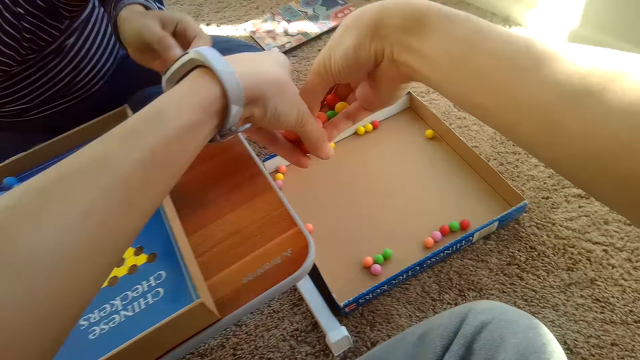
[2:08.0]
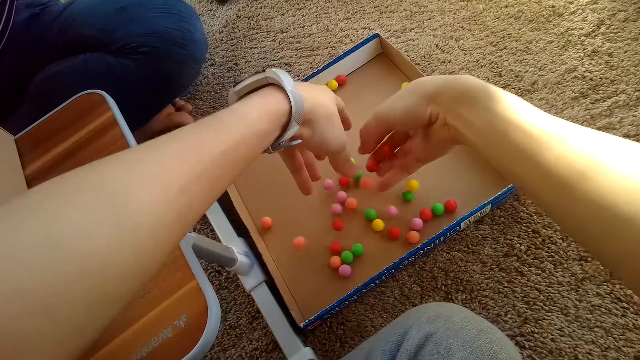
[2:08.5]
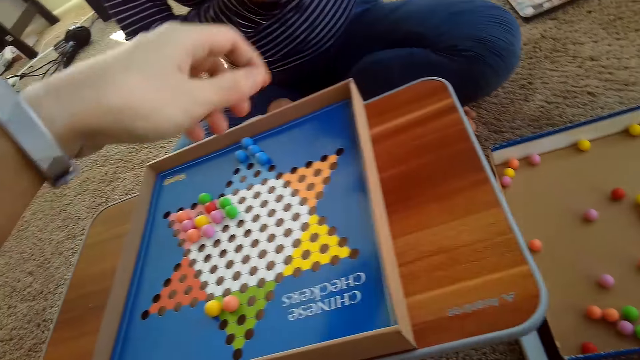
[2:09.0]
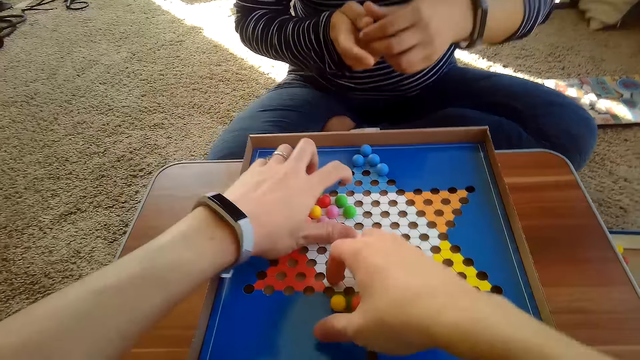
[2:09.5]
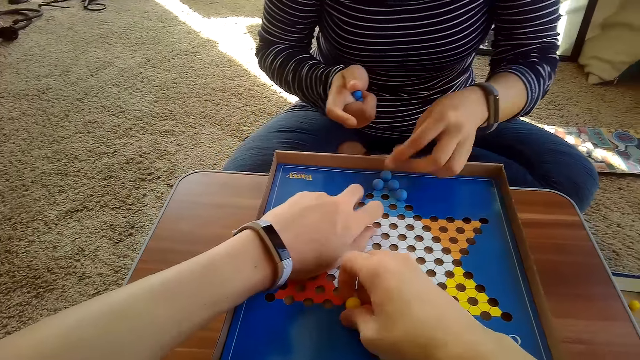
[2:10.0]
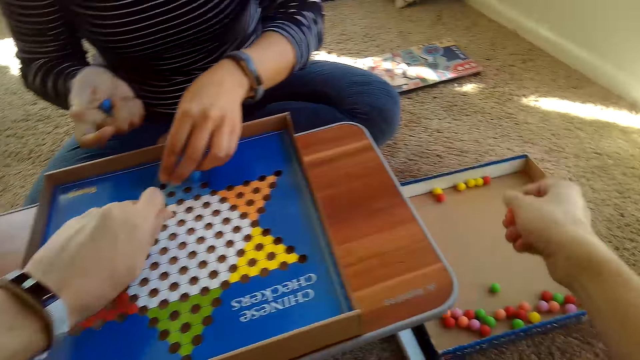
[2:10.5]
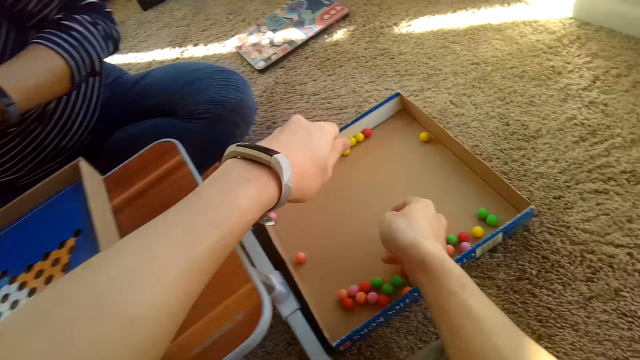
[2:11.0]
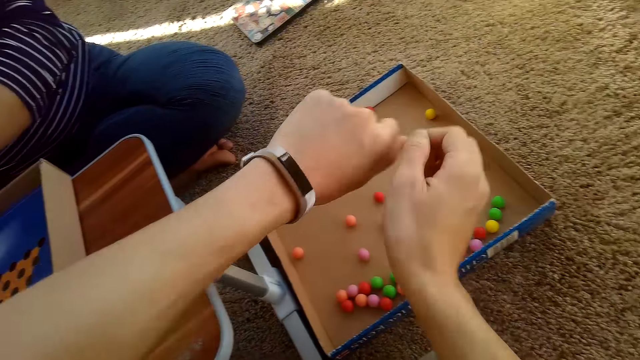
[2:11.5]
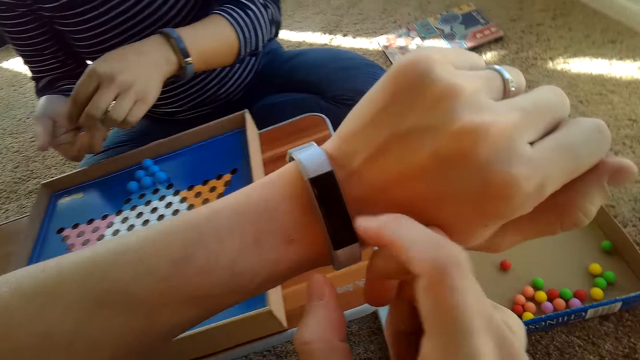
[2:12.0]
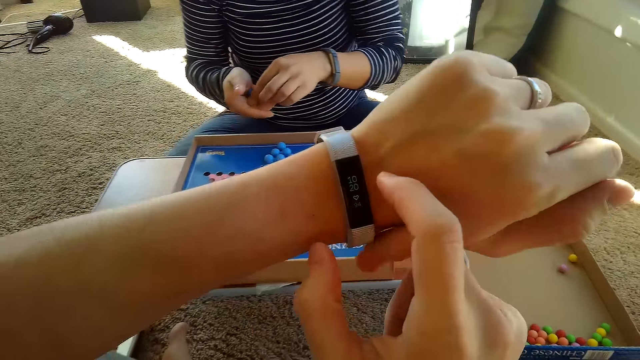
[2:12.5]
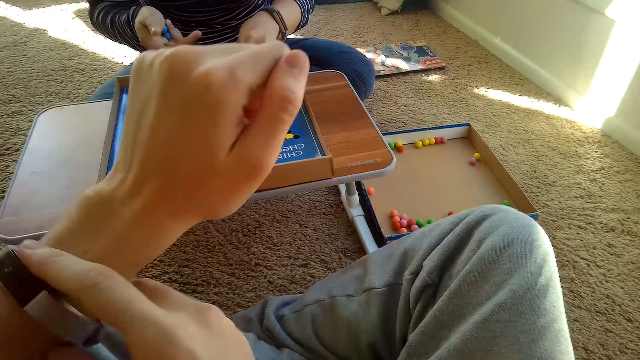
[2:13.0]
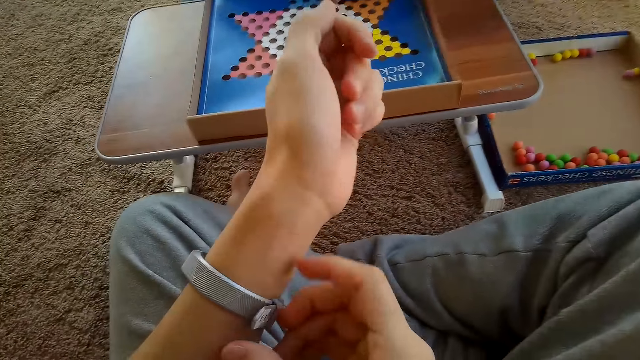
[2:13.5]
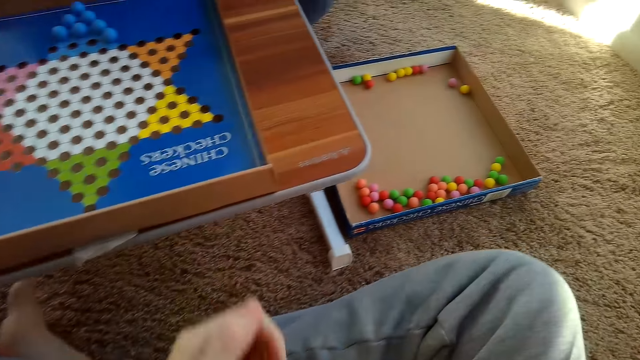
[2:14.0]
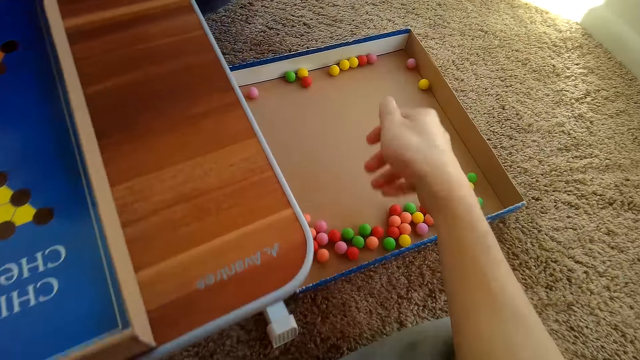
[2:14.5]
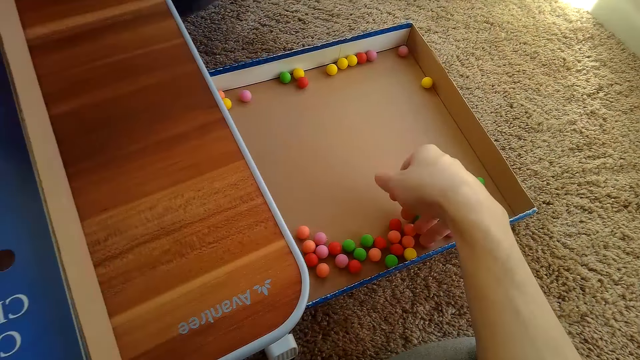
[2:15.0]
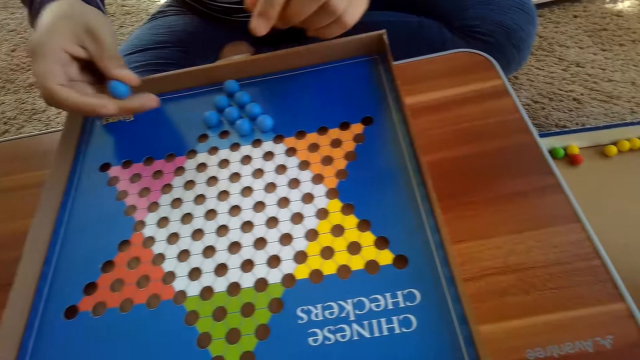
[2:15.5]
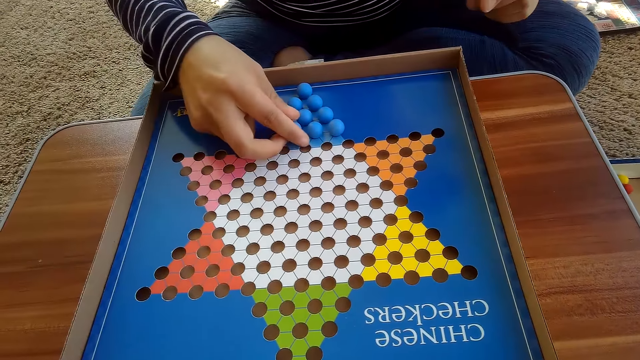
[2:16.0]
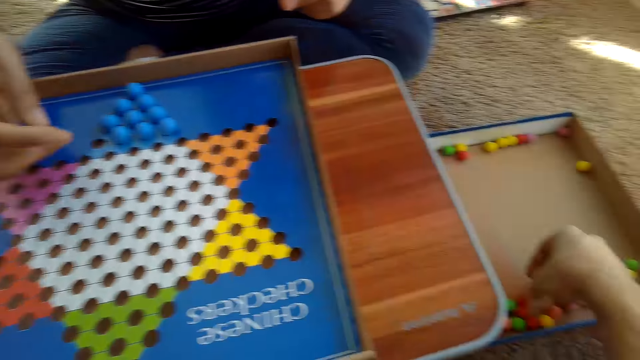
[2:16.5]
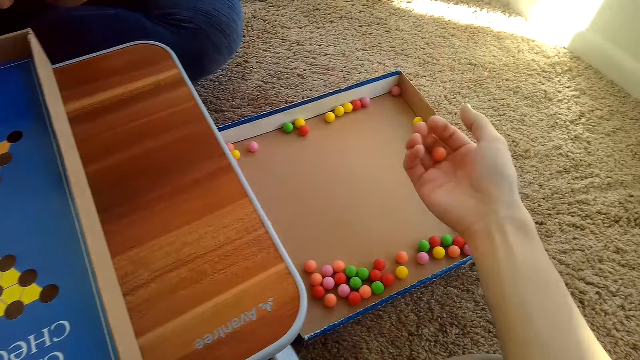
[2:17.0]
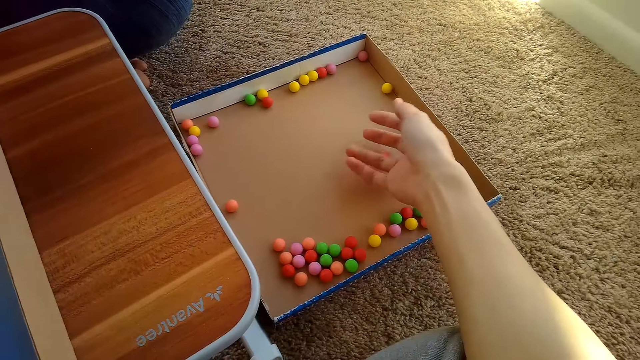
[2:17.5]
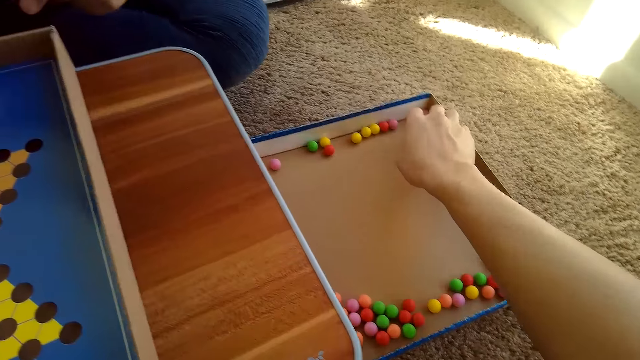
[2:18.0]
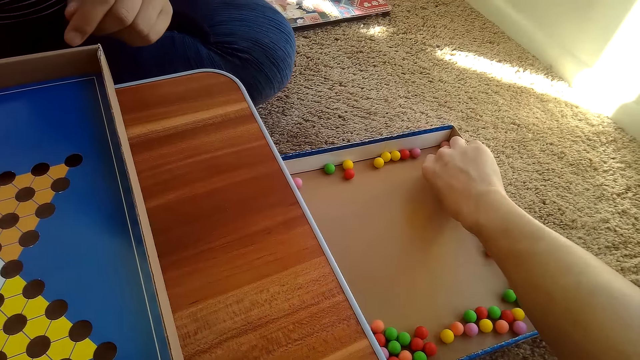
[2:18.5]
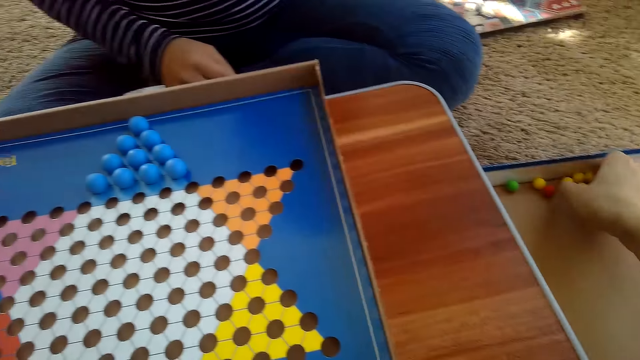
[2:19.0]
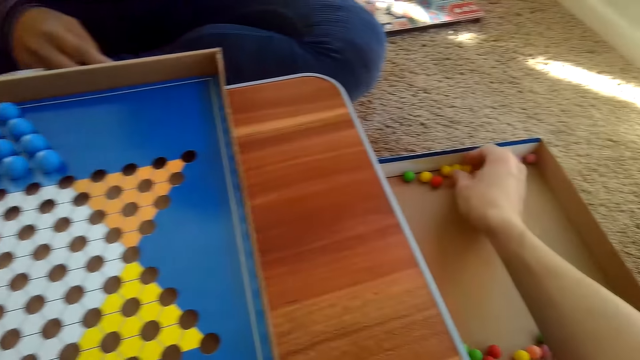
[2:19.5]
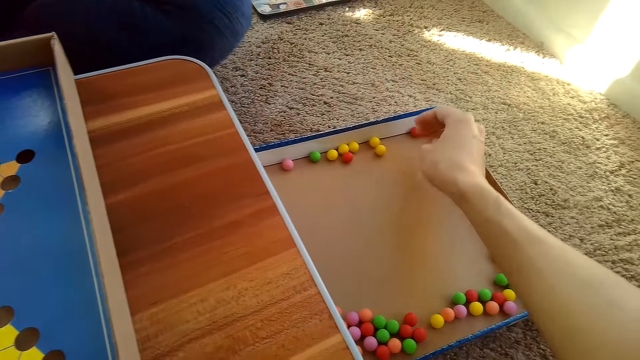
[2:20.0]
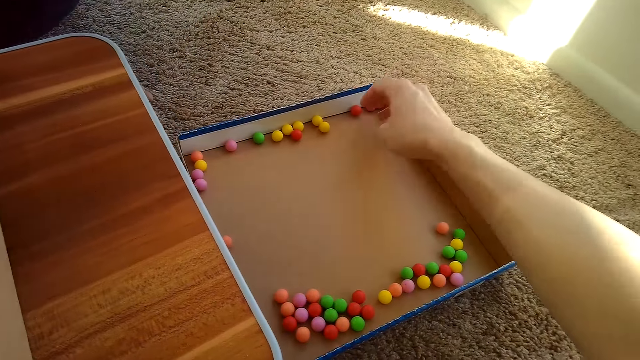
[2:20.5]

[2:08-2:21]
The camera wearer puts checkers balls in the box. They pick up checkers balls. They put the checkers balls in the box. They operate a watch and look at the watch. A person arranges balls on the box. The camera wearer touches balls on the box. The person arranges the balls on the game board. The camera wearer picks up a ball. They play with the checkers balls. They drop down a ball. They place balls on the box. They pick up a checkers ball.

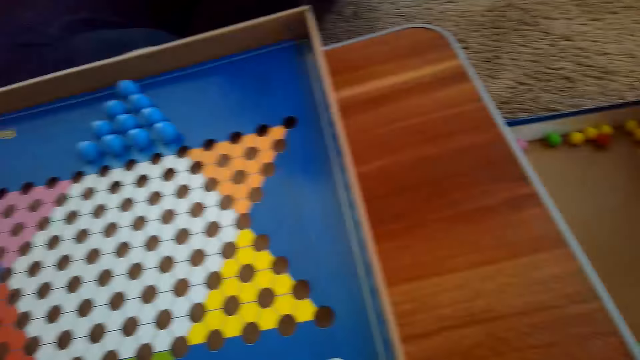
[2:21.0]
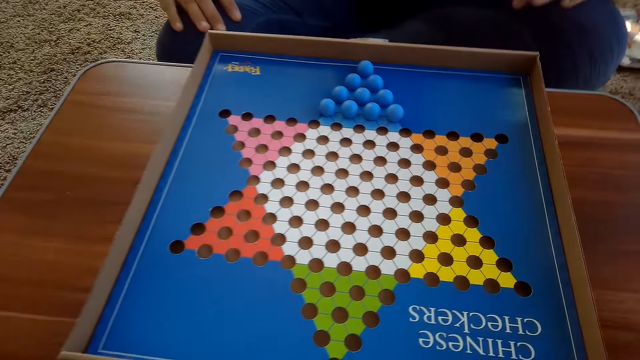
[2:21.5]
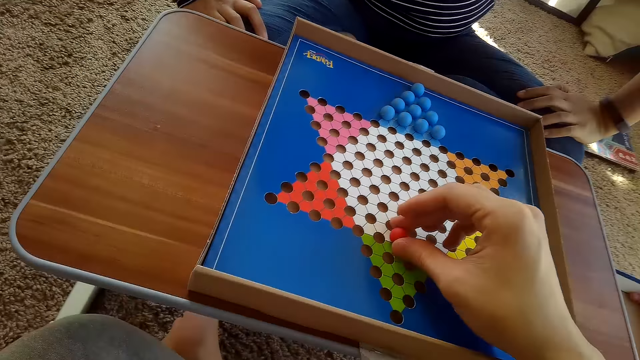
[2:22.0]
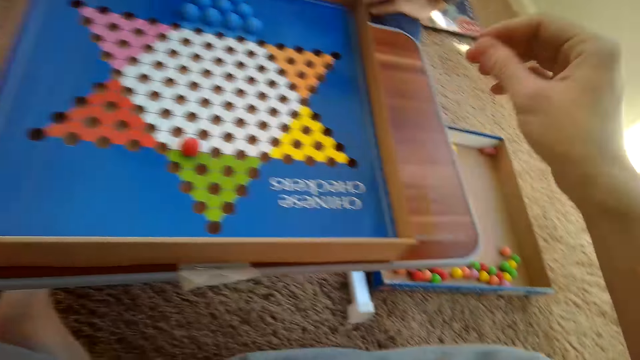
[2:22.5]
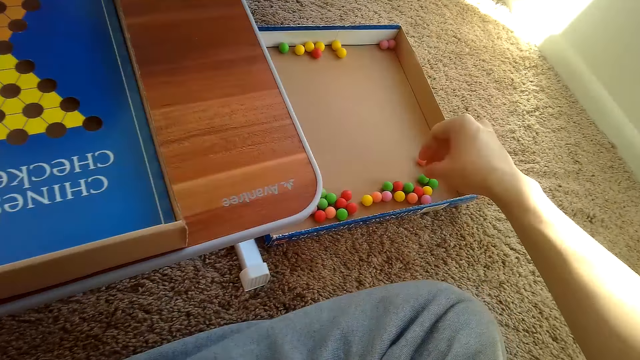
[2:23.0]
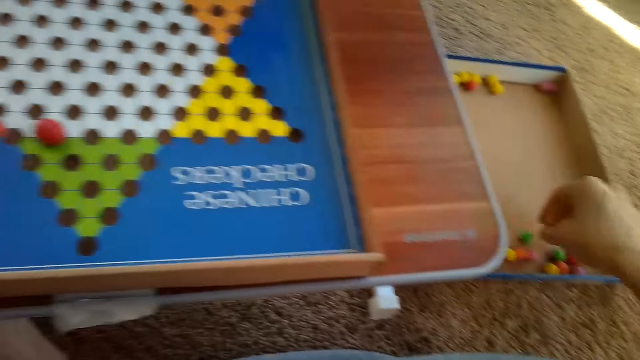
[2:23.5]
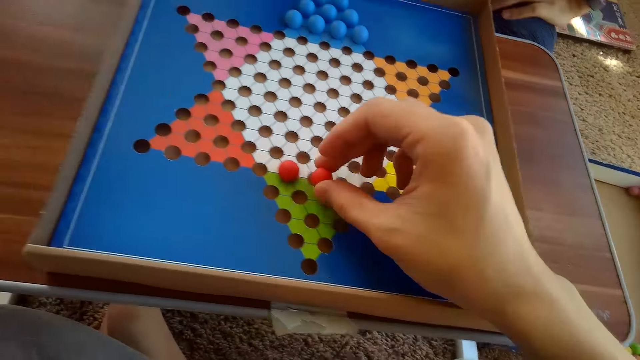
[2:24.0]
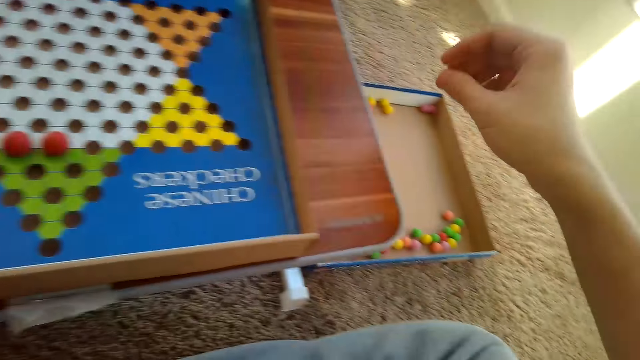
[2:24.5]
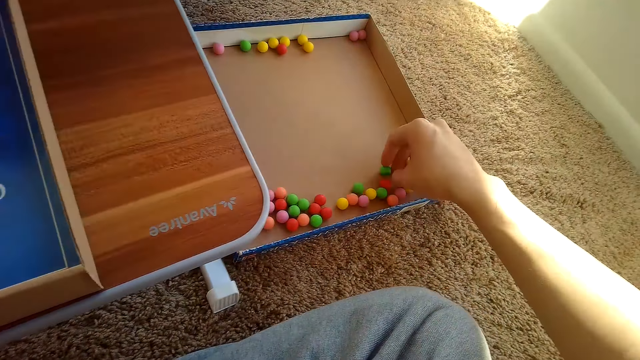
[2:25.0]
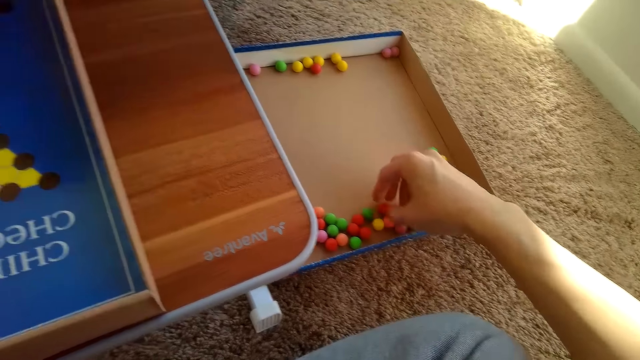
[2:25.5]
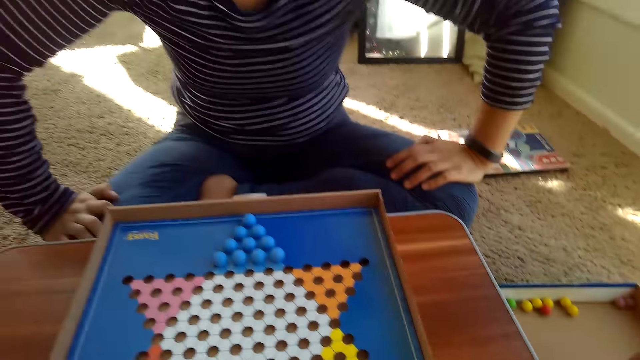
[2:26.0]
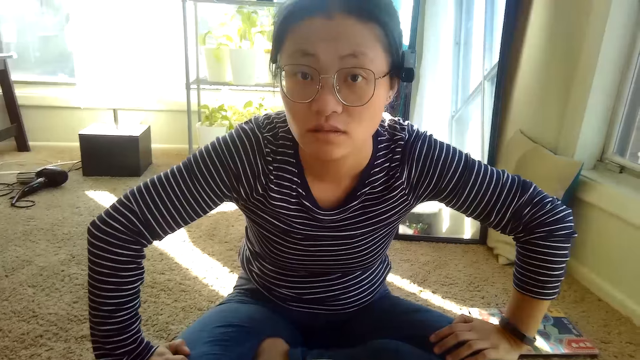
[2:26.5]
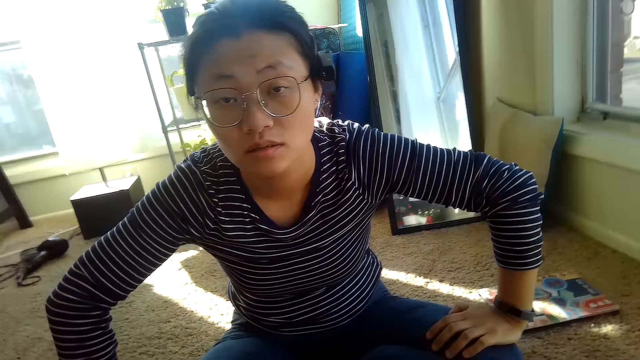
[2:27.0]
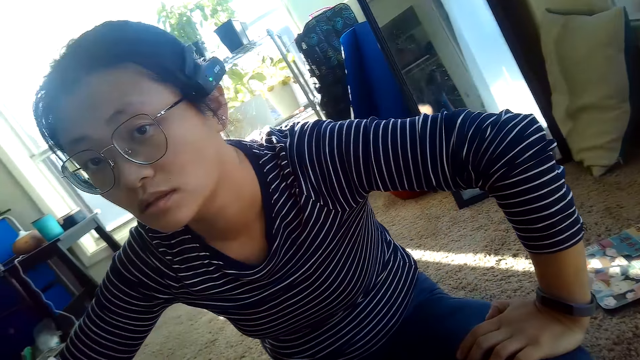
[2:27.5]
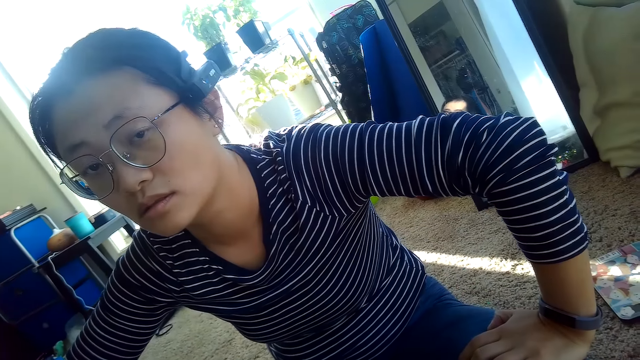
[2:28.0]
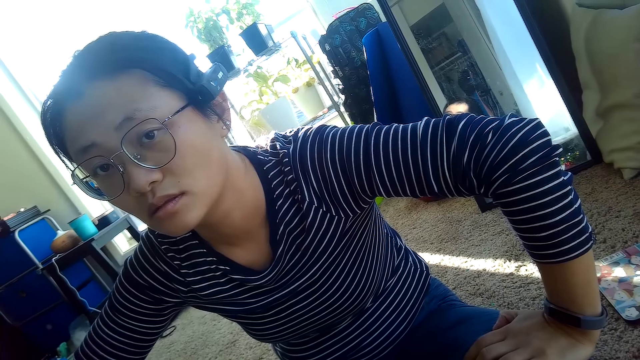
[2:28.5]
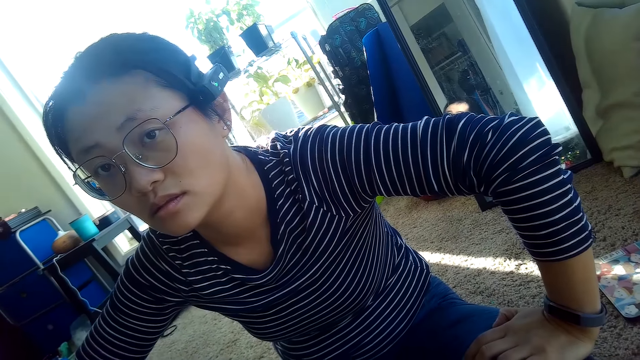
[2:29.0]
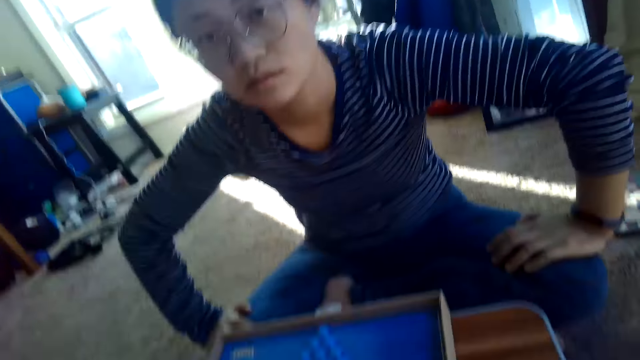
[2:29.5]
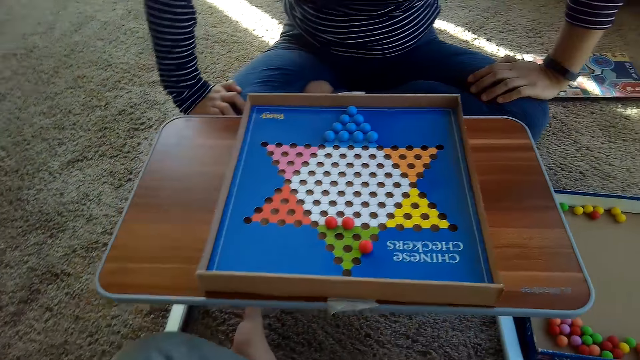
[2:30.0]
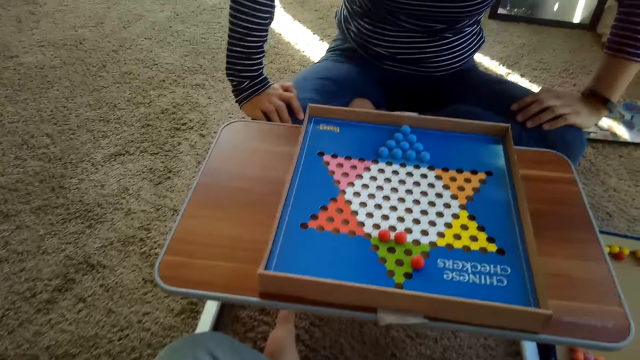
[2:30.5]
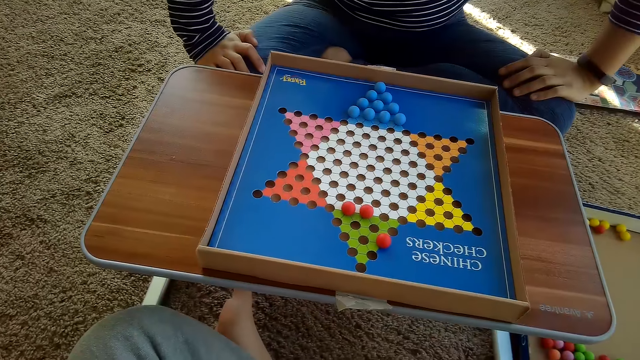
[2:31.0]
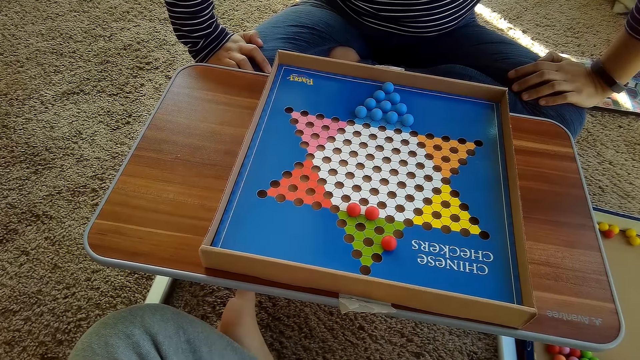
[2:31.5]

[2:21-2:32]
The camera wearer puts a ball on the game board. They pick up a ball. They put the ball on the game board. They pick up a ball, touch balls, interact with a person and talk to the person.
